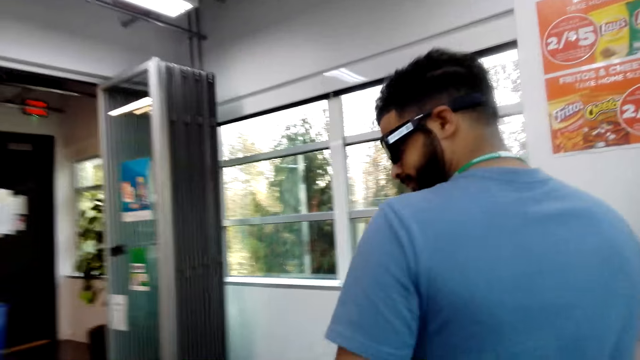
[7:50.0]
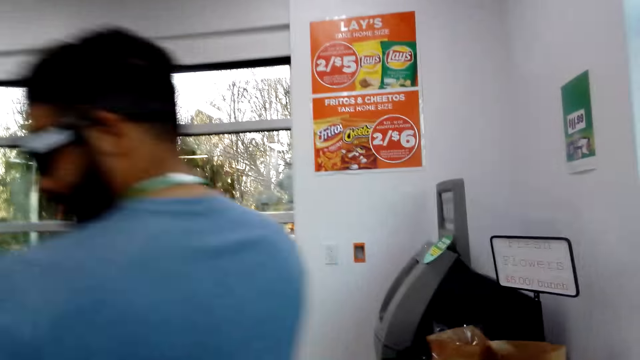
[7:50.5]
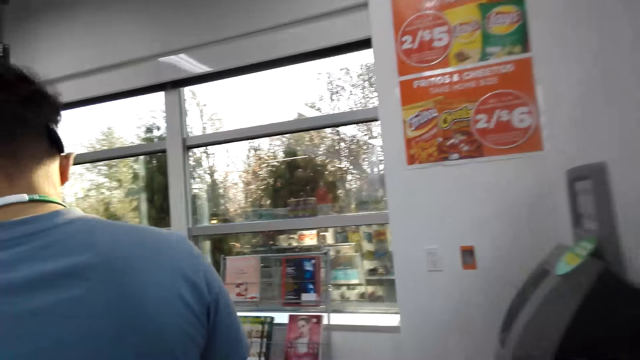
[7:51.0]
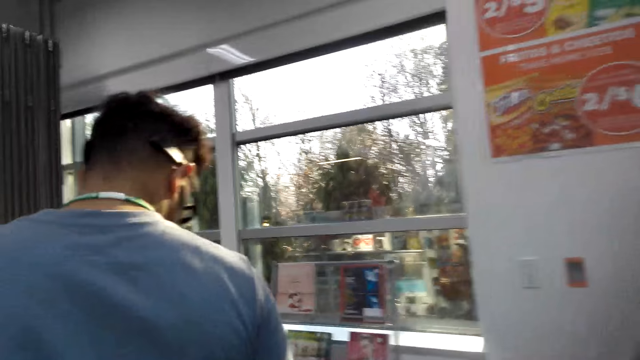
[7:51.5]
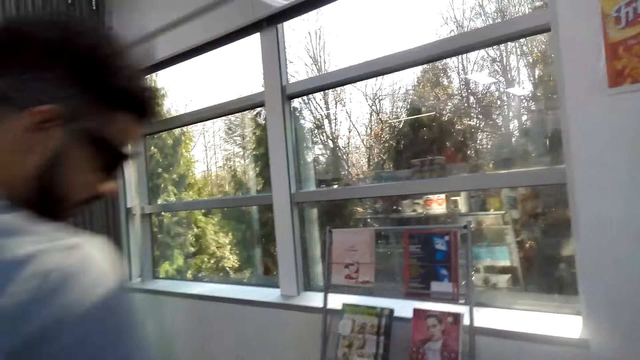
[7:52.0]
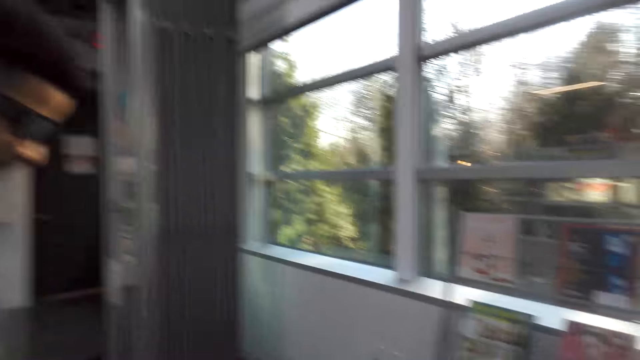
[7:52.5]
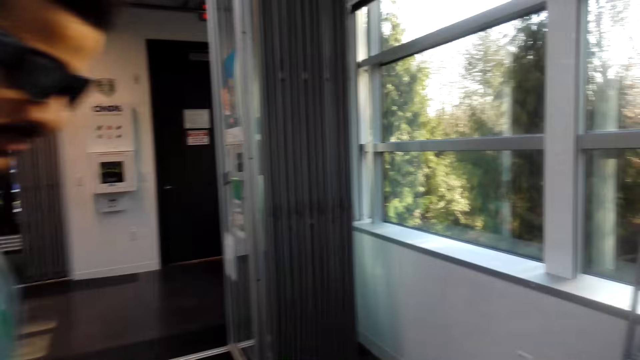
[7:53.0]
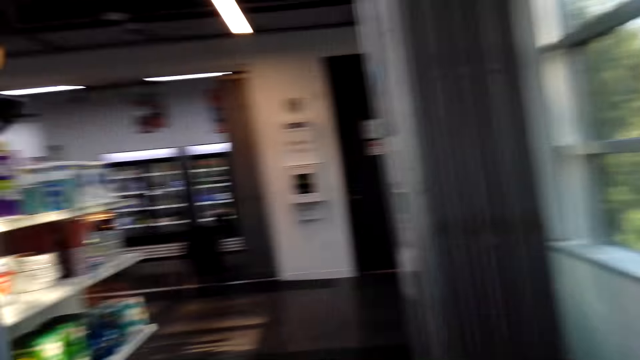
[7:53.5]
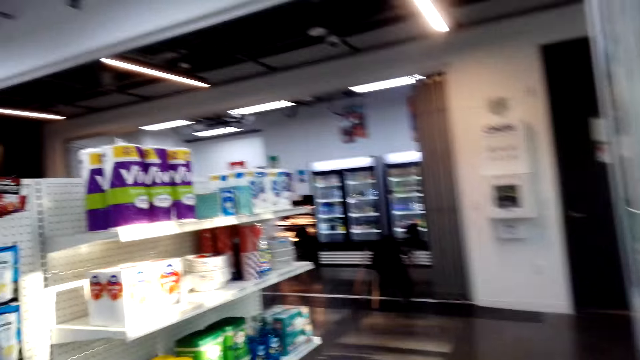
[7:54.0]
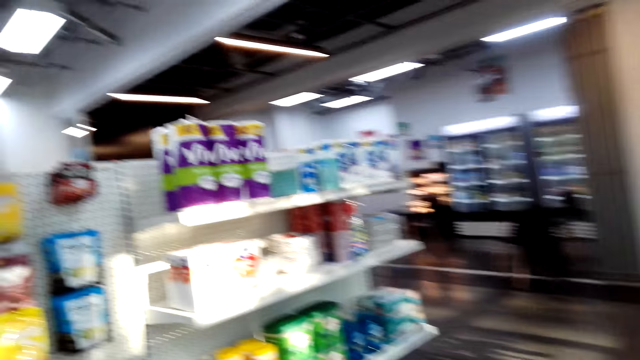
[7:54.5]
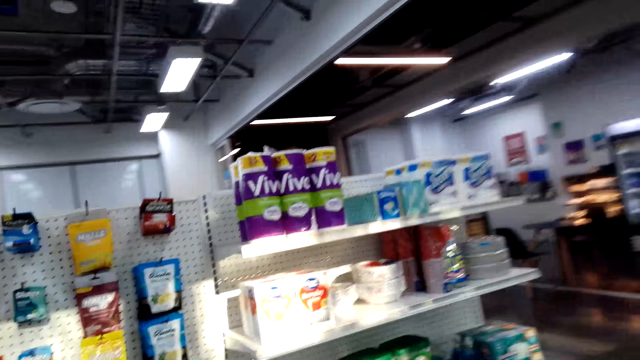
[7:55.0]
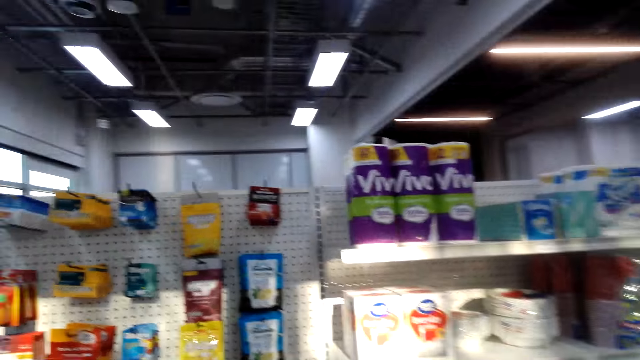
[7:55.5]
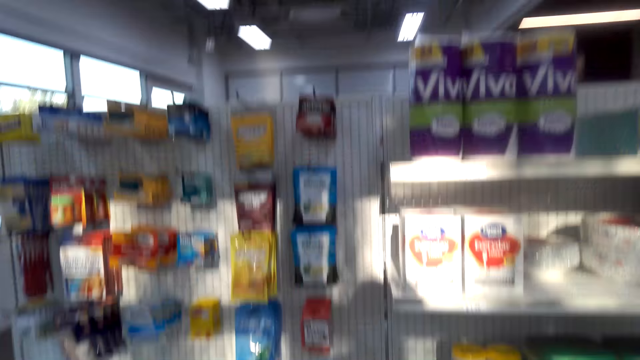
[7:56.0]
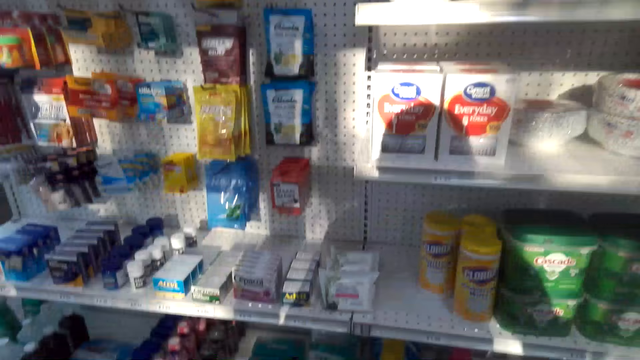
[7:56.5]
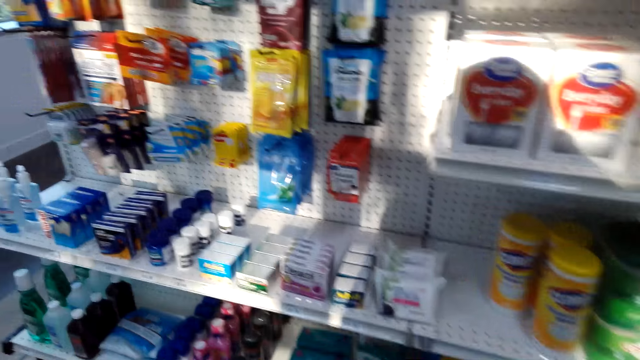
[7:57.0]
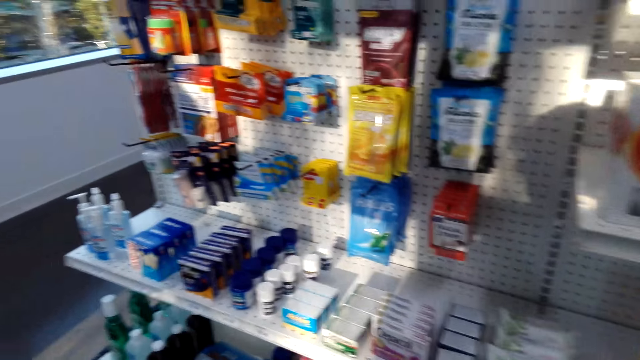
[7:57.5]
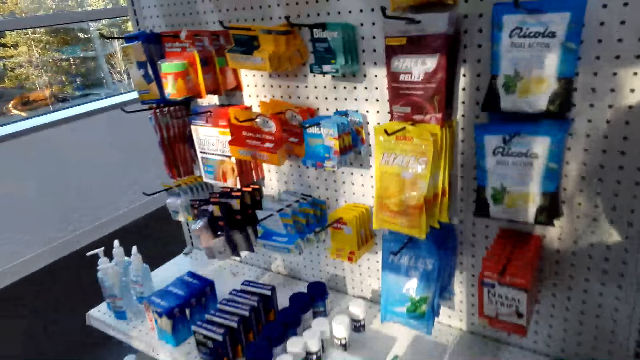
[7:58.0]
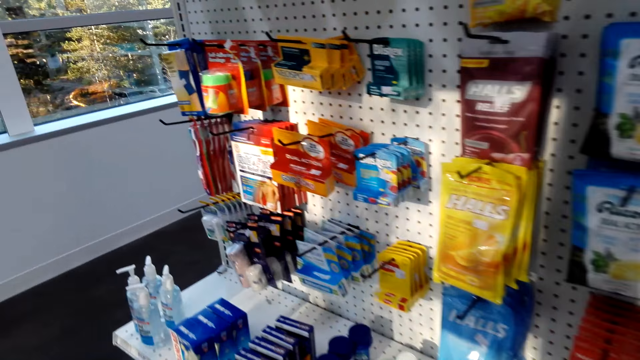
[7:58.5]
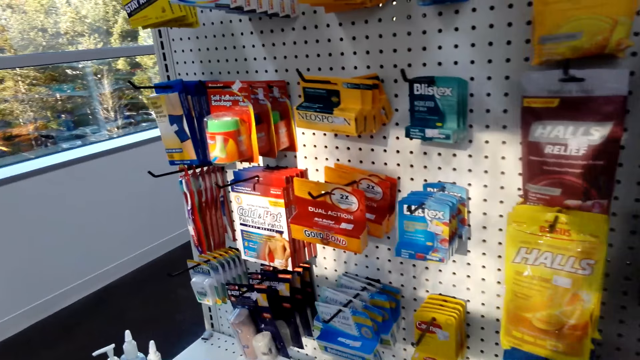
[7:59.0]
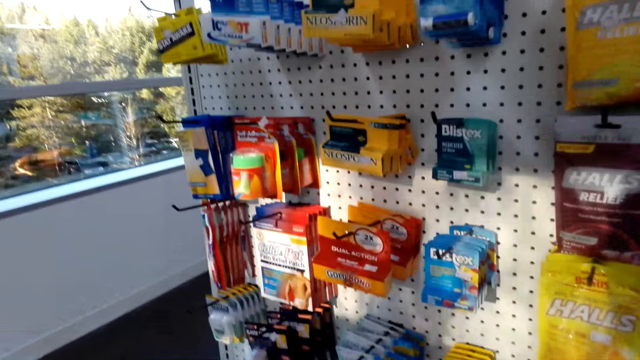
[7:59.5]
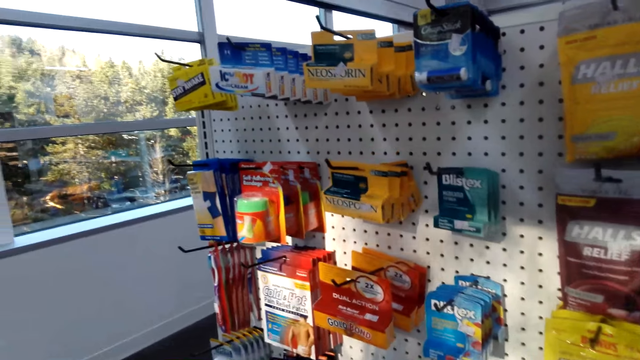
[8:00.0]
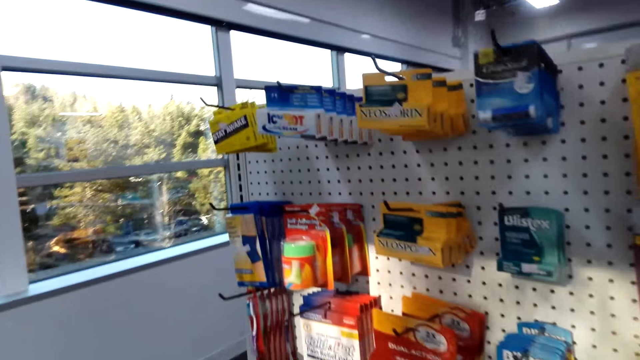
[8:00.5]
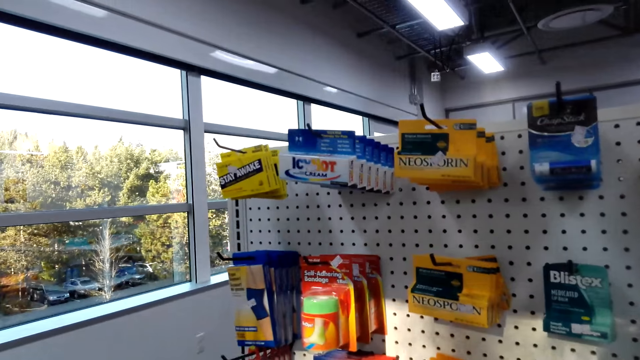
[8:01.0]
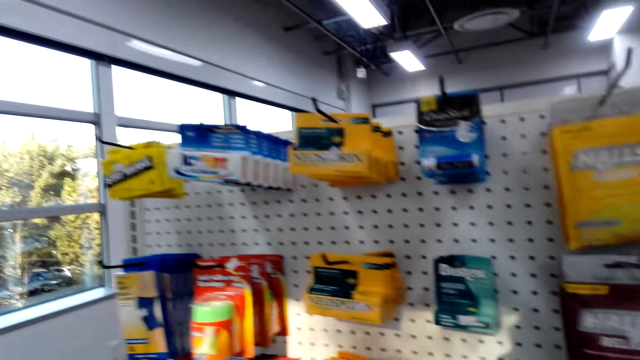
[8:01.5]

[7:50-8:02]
A man picks a phone from the pocket. The camera wearer converses with the man and walks around the shop with the man. The man converses with the camera wearer. The camera wearer converses with the man. They turn around the shop and look at the things on the shelves.

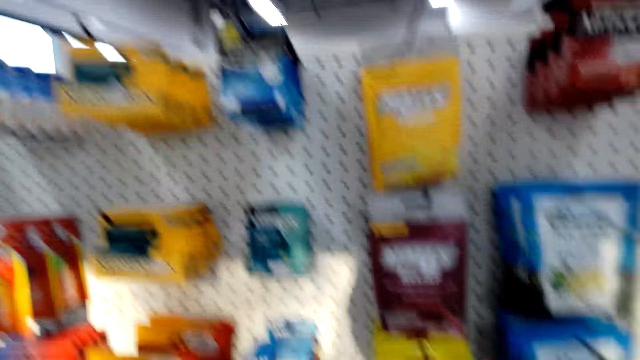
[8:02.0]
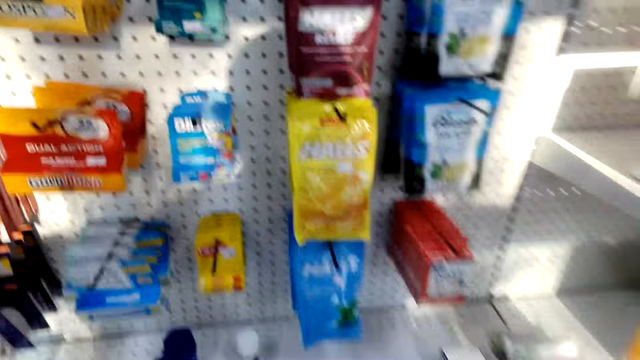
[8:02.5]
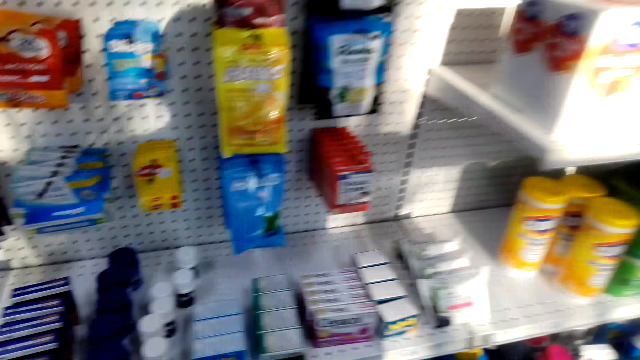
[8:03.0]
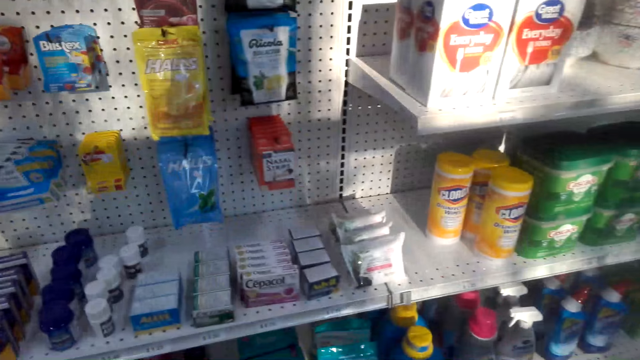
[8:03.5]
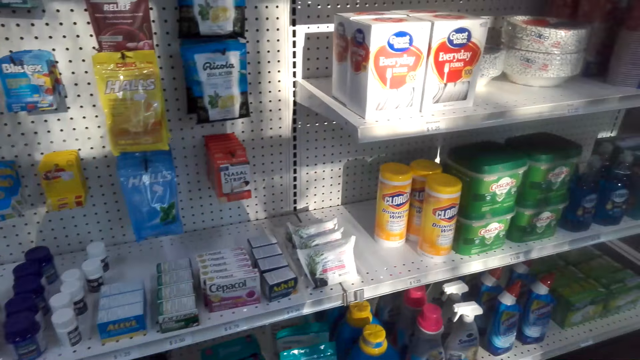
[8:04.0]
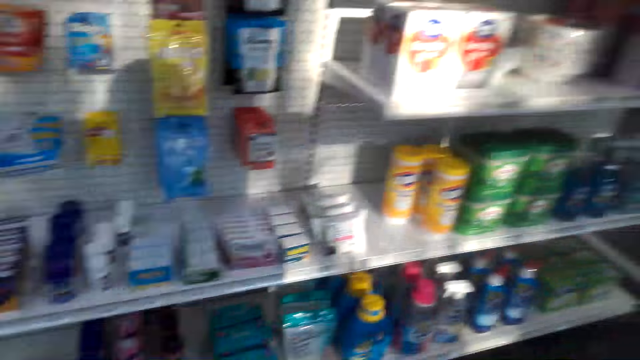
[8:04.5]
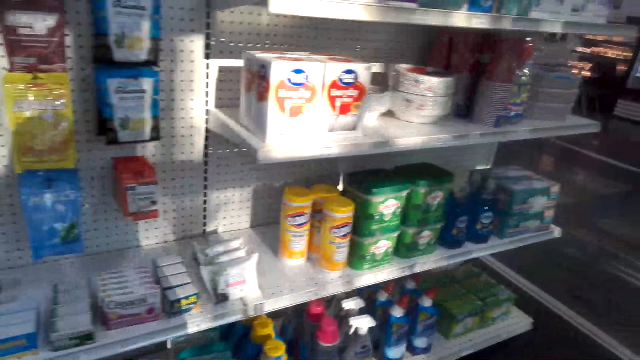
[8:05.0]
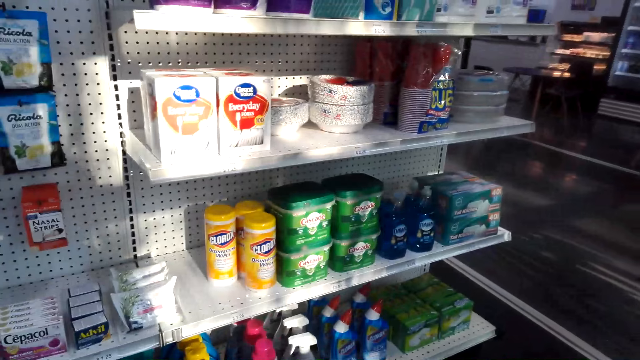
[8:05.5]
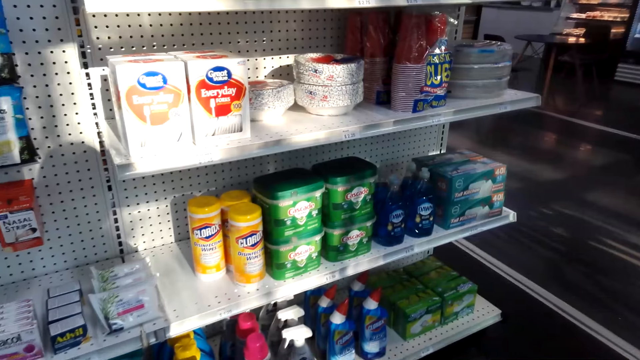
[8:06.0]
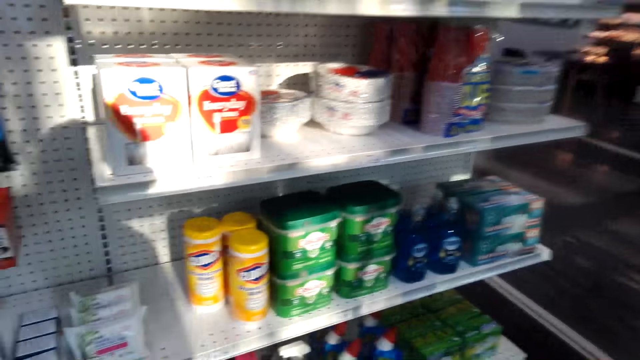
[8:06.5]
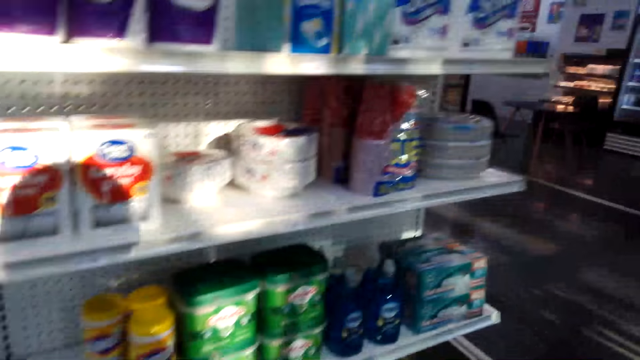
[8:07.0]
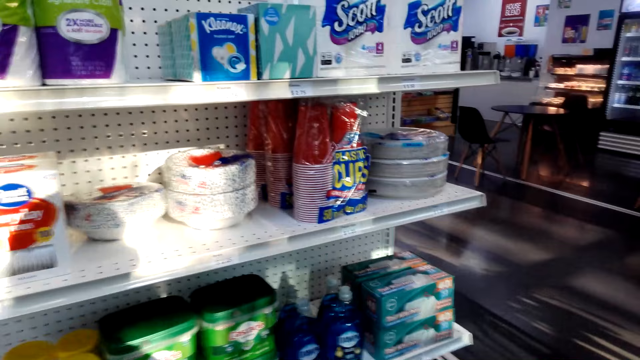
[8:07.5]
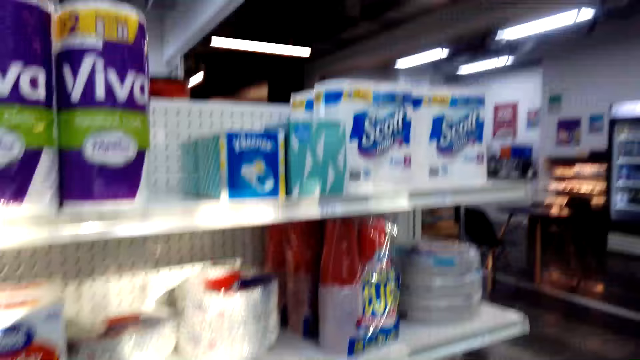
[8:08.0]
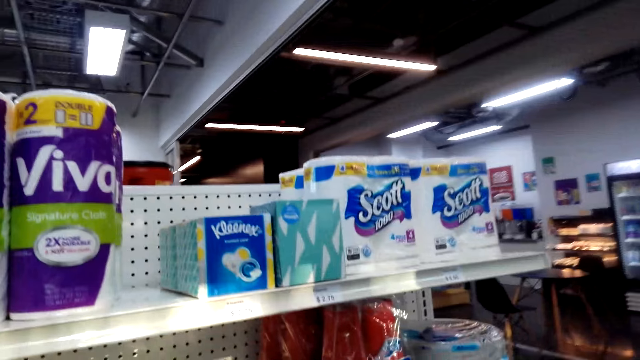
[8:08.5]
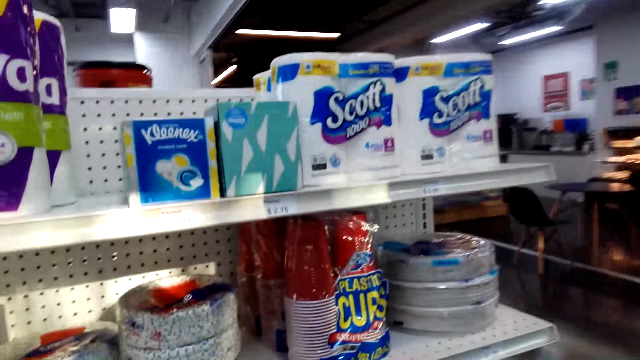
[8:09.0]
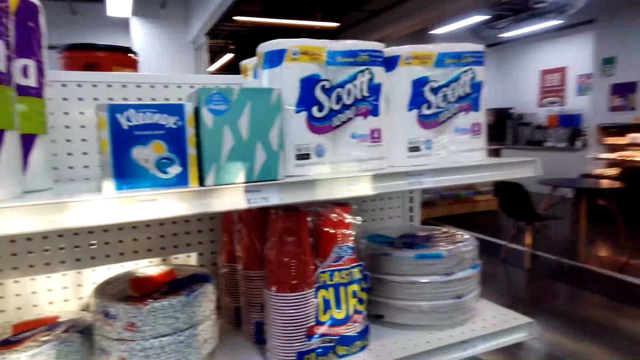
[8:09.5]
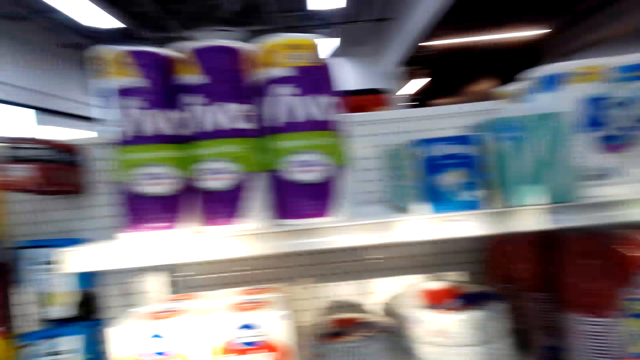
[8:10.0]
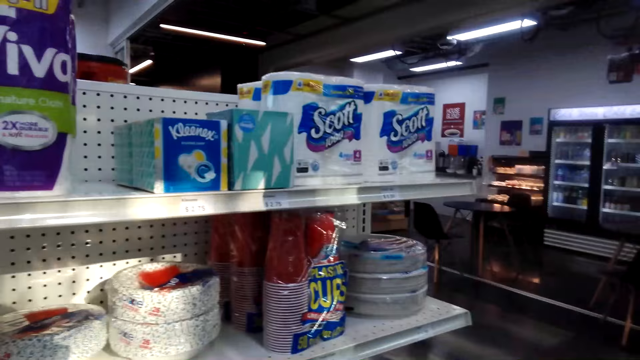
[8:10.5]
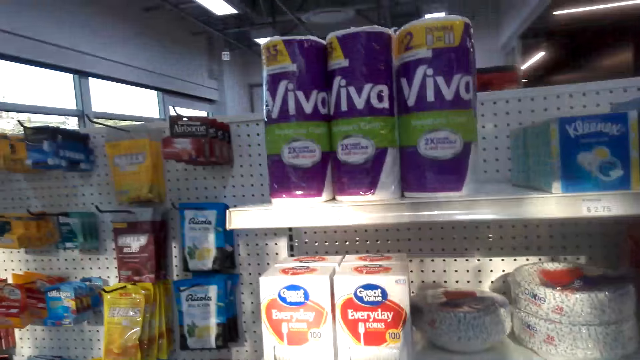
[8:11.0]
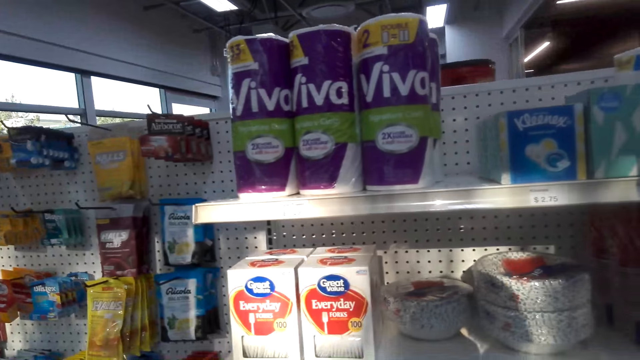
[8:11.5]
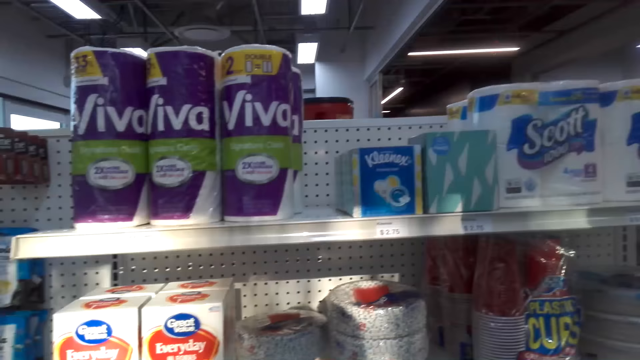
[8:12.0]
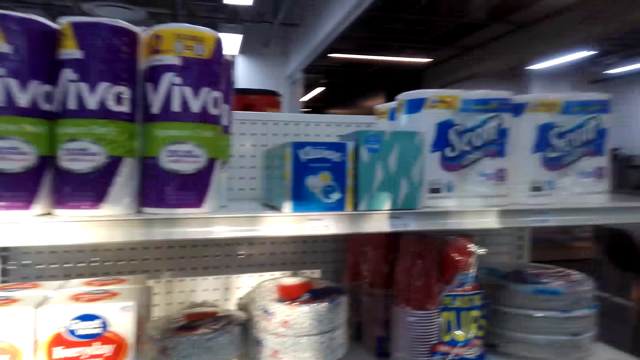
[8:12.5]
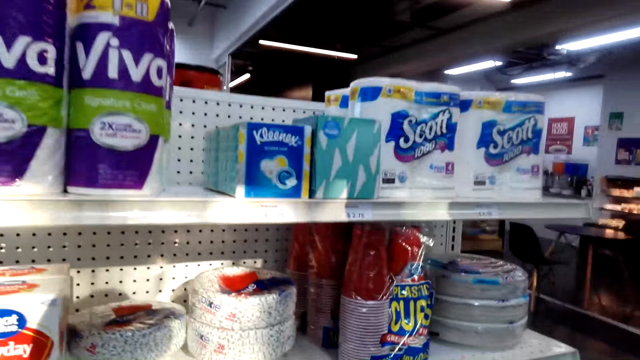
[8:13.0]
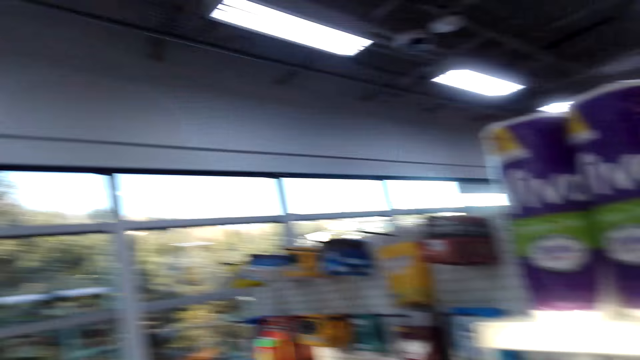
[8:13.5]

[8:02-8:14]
The camera wearer converses with a man and walks around the shop with the man. They look around the supermarket. They converse with the man and look around the shelf.
